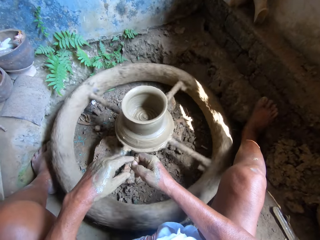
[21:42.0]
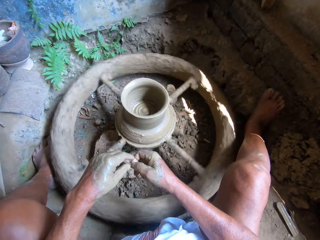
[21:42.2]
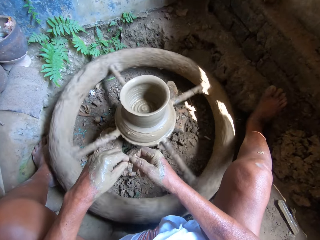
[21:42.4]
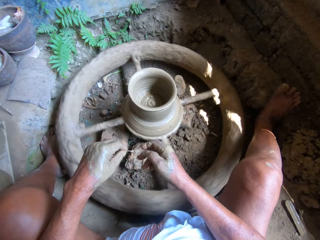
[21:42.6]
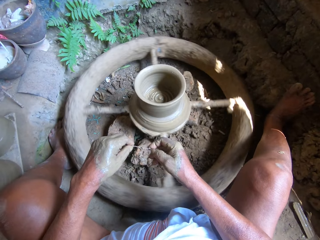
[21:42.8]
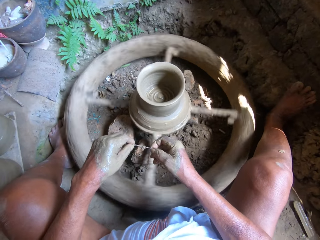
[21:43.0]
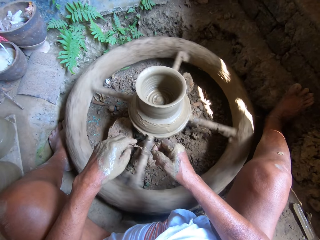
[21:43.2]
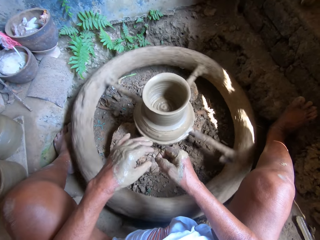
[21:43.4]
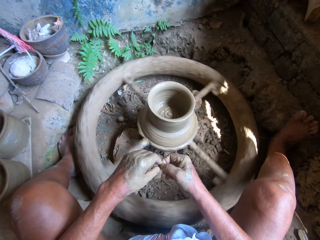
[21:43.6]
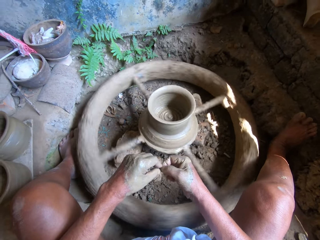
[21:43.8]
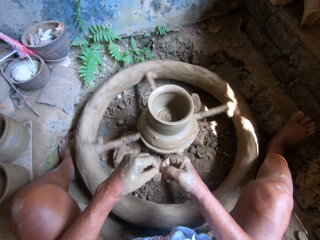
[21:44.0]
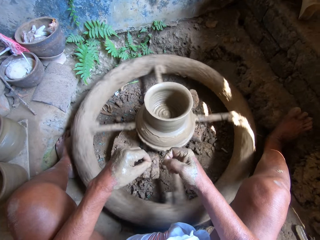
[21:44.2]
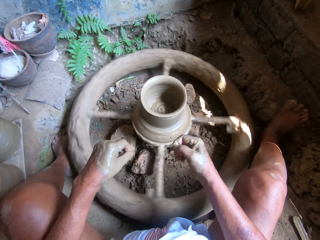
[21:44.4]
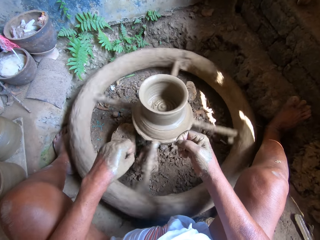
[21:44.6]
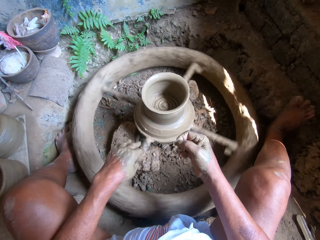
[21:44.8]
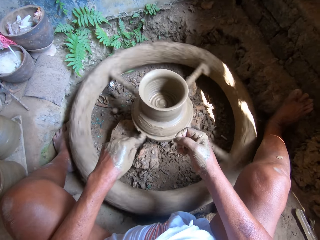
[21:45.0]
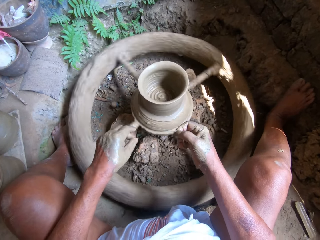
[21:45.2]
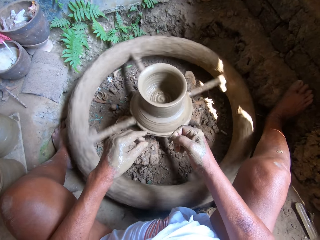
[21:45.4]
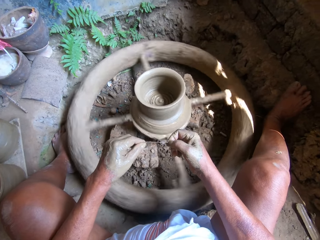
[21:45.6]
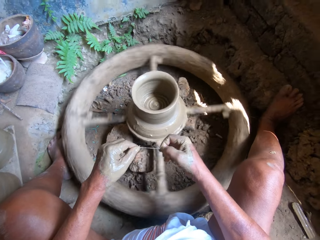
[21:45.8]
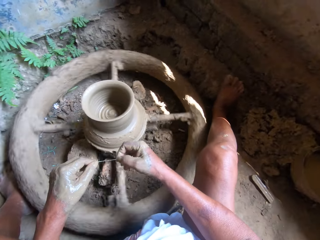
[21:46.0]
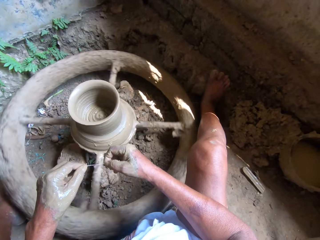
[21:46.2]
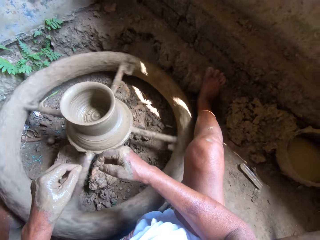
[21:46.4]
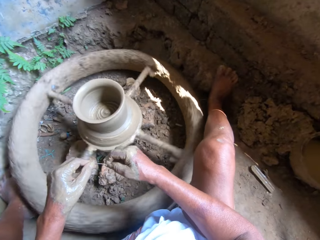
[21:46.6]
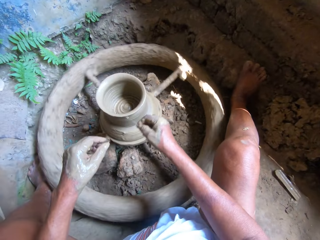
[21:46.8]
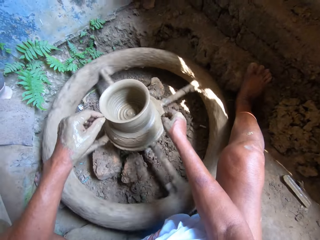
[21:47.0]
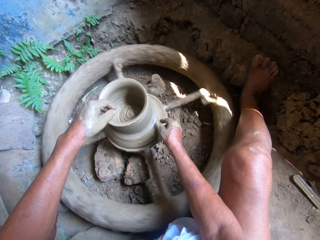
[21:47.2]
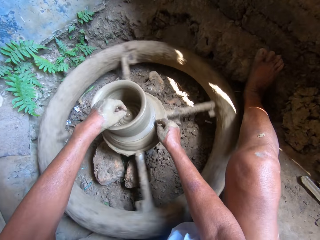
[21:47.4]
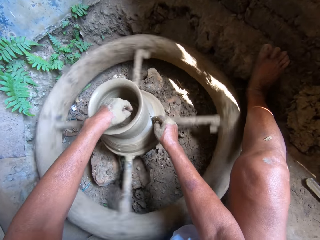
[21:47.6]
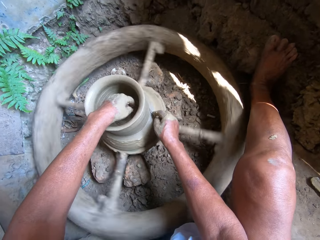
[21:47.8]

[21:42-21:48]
The camera wearer passes the broom stick from his right hand to his left hand. He passes the broom stick from his left hand to his right hand. He cleans clay mud from the broom stick in his right hand with his left hand. He touches the broom stick in his right hand with his left hand. He cuts the molded clay on the pottery wheel with the broom stick in his right hand.

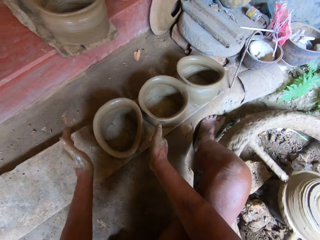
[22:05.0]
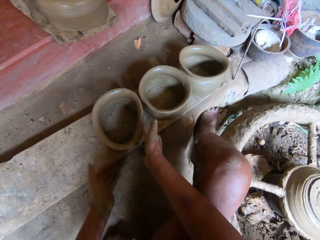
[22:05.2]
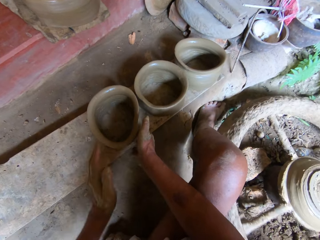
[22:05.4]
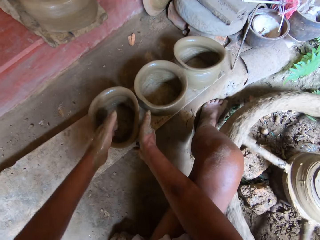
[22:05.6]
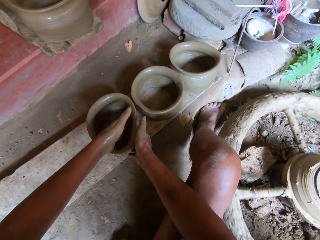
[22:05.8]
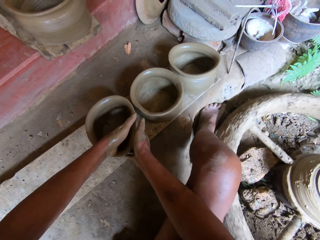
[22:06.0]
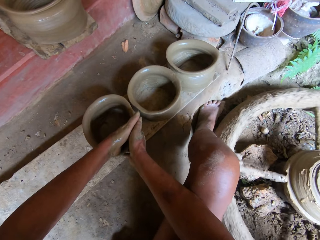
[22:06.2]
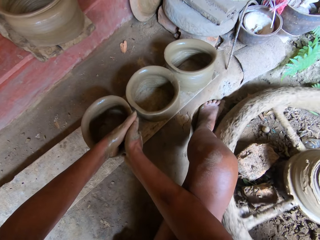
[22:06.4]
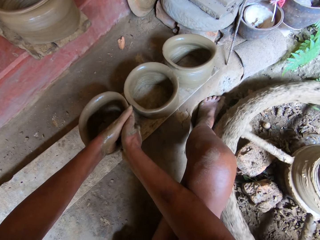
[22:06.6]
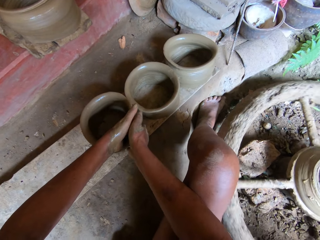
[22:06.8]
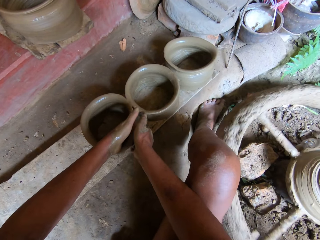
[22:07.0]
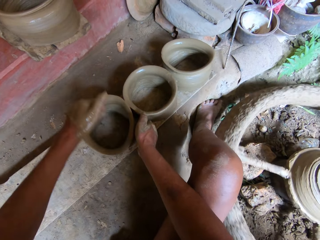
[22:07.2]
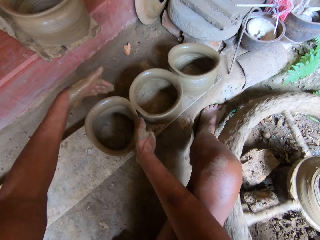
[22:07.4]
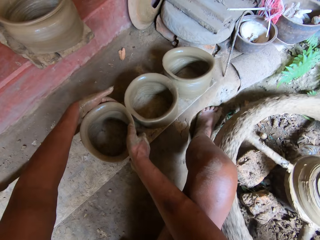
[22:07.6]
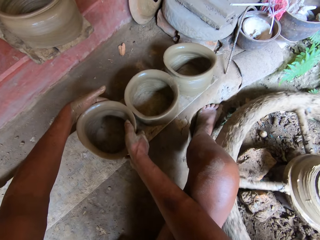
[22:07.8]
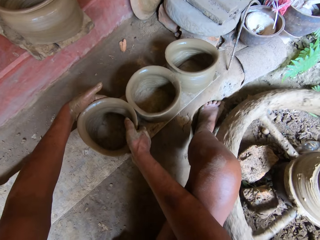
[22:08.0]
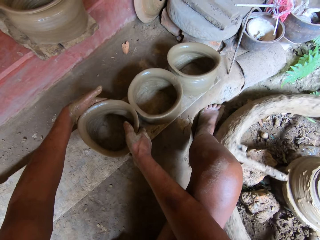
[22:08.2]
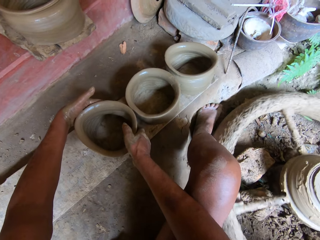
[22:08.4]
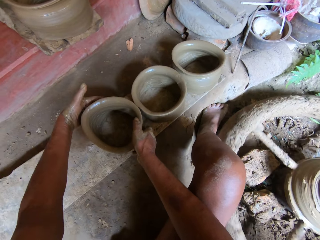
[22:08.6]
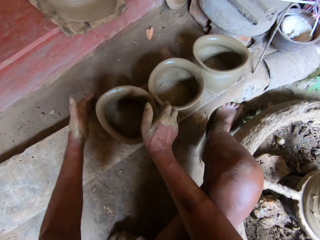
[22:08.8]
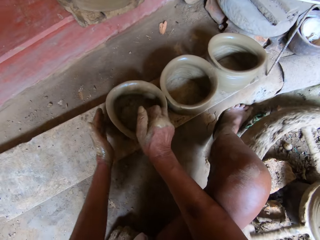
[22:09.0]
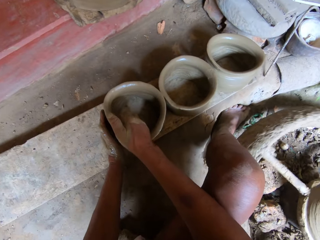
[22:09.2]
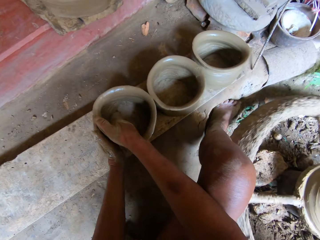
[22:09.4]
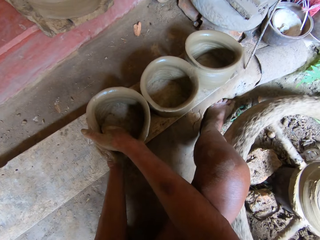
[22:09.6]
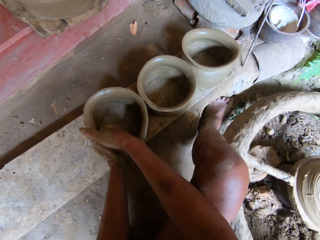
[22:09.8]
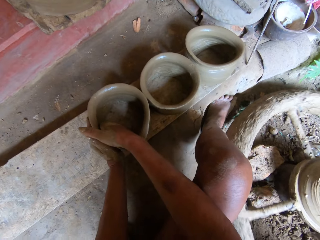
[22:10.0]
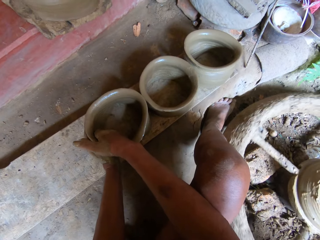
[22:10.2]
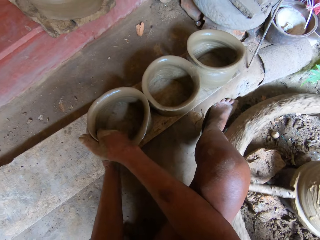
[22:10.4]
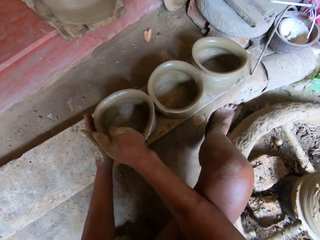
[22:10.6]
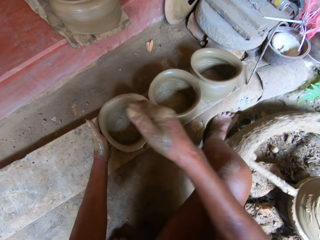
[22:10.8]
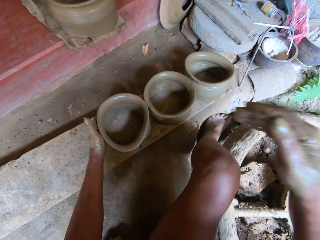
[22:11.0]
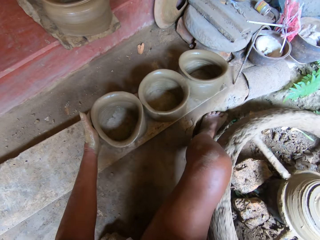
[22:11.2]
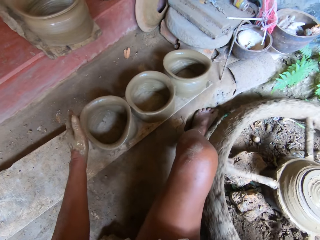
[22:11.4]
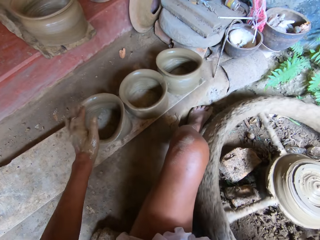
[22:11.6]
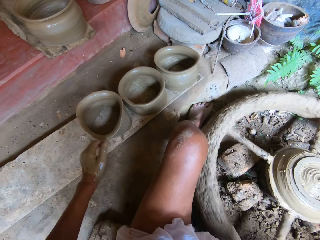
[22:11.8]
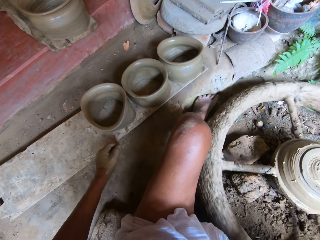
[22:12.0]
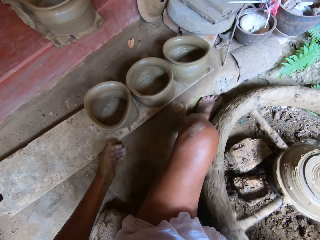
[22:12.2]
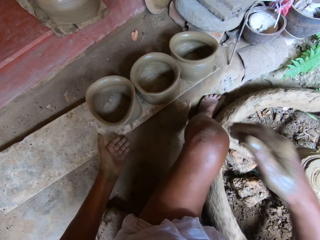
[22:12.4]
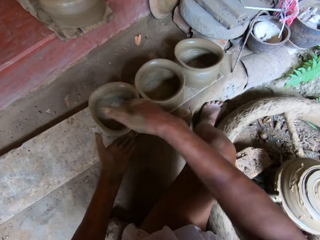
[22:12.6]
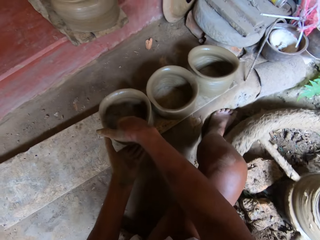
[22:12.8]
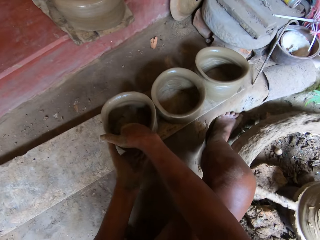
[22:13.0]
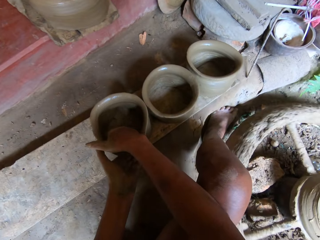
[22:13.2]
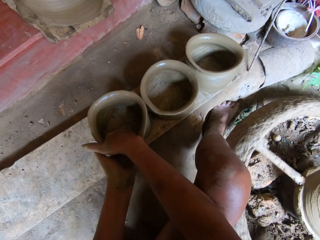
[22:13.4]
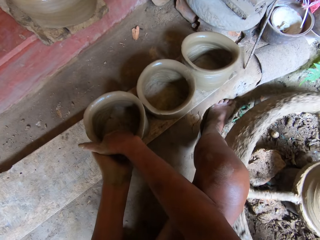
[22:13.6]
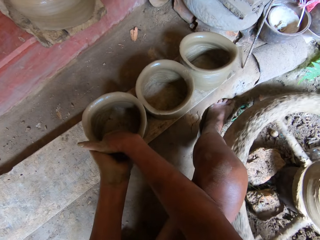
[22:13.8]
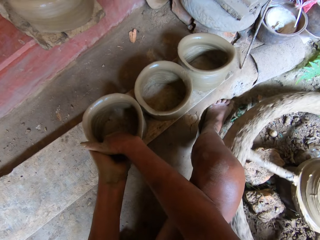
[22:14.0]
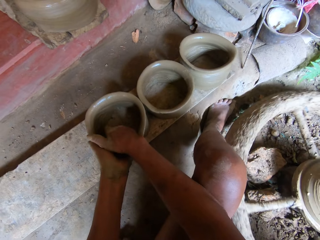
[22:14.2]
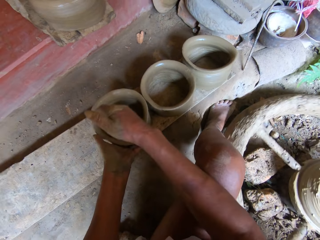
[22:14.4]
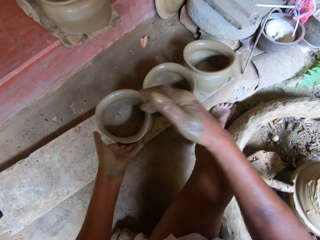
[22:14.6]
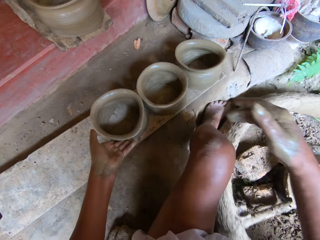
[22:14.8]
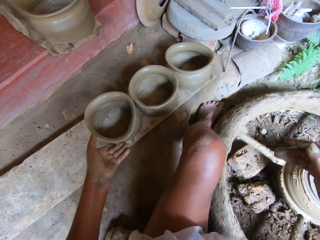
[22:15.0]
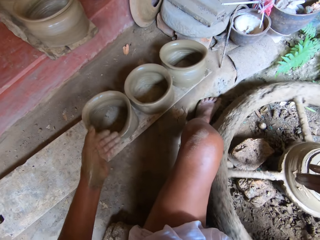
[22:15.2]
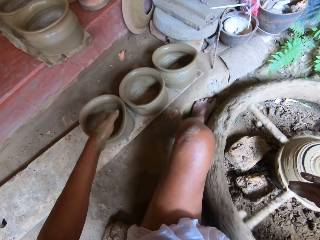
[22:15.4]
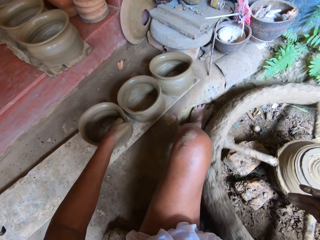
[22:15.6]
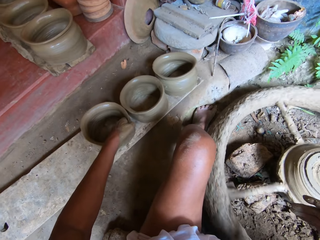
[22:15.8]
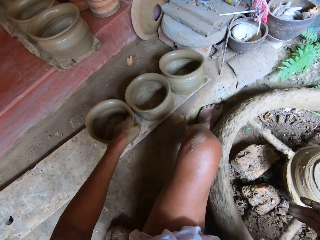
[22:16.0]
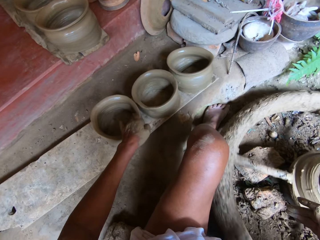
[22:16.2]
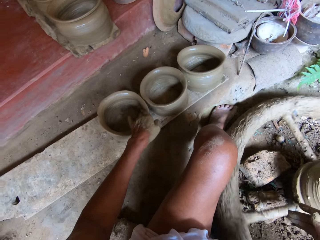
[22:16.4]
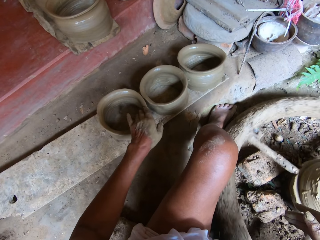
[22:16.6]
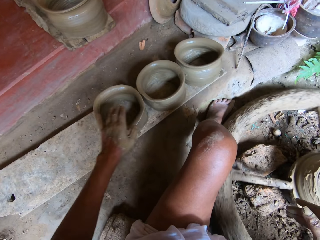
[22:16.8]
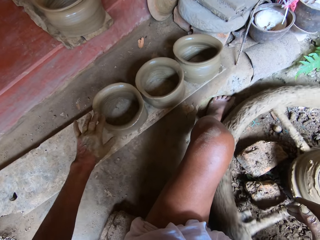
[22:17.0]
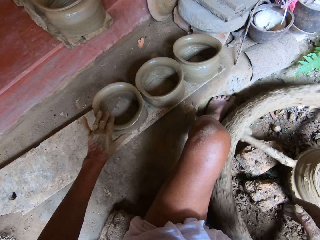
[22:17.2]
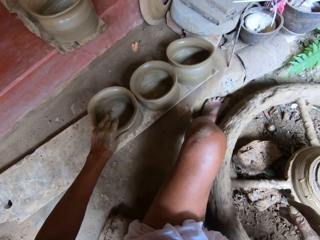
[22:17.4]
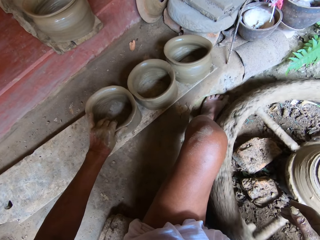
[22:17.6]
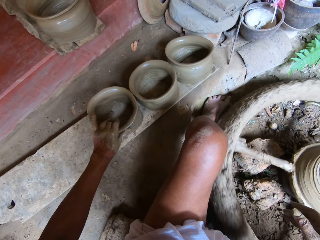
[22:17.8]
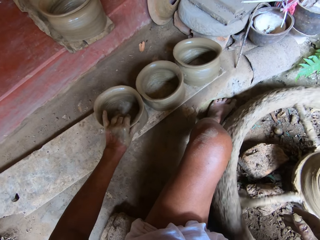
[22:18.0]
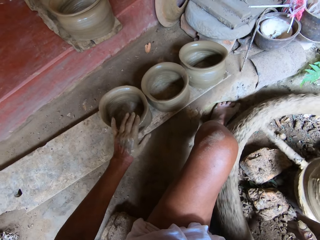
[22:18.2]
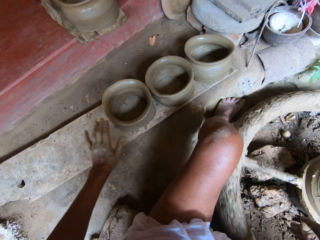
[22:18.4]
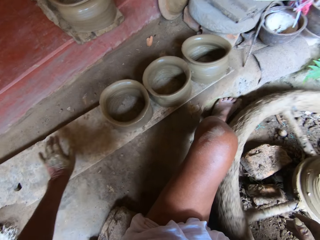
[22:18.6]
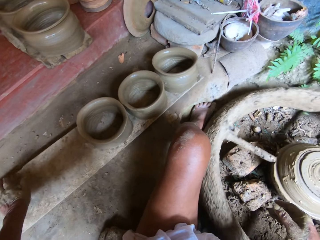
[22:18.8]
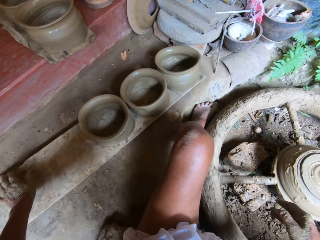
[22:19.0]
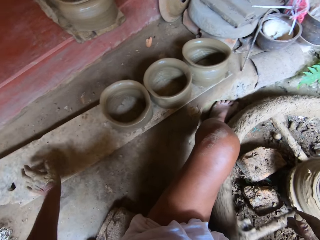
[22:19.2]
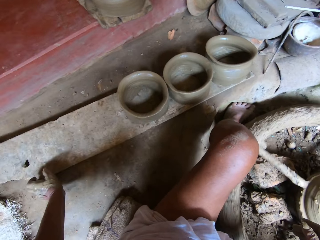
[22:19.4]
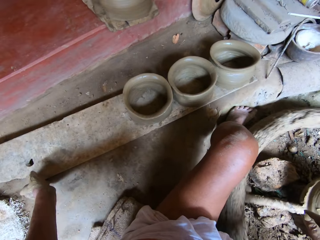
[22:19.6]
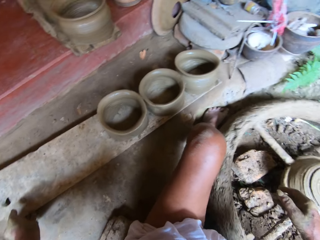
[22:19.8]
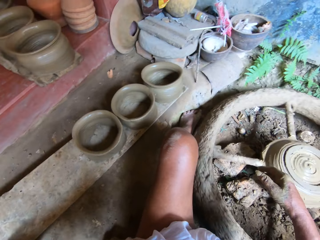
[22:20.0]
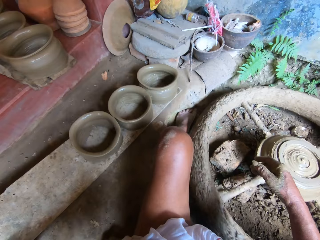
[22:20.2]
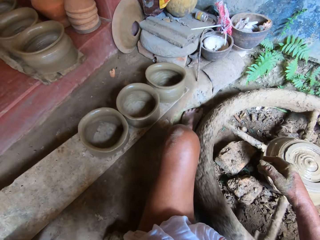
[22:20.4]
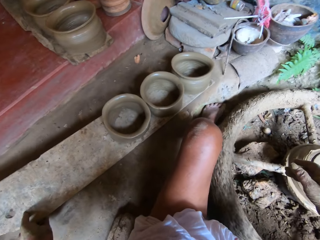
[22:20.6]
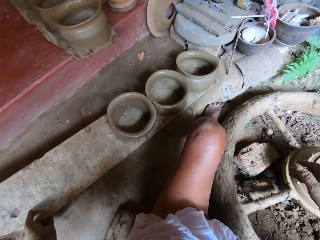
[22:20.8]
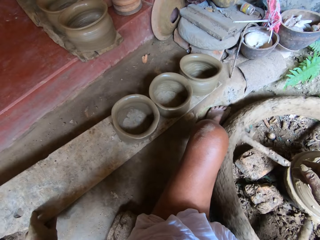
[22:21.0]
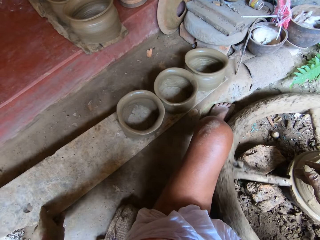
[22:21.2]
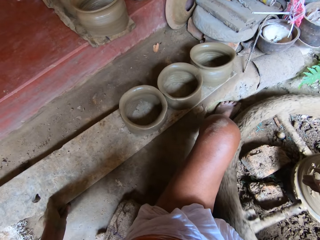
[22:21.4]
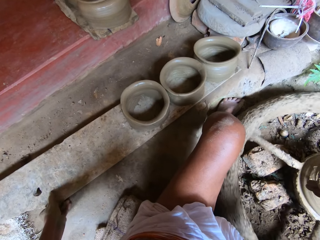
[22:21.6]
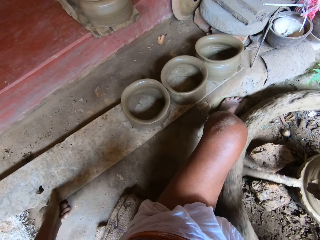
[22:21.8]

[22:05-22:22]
The camera wearer shapes the molded clay on the wooden board with his hands. He moves the wooden board on the floor with his left hand.
